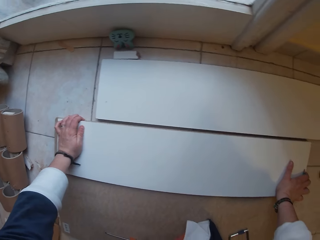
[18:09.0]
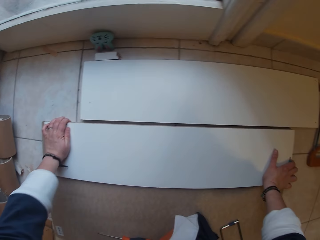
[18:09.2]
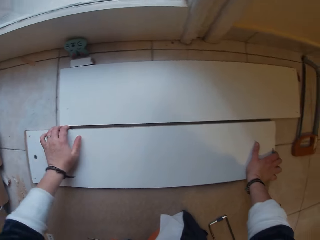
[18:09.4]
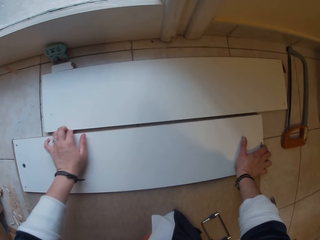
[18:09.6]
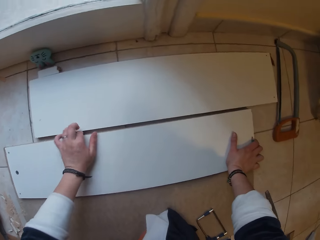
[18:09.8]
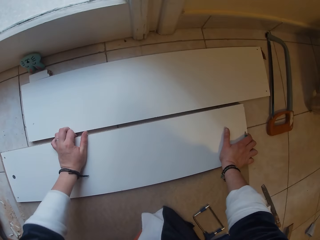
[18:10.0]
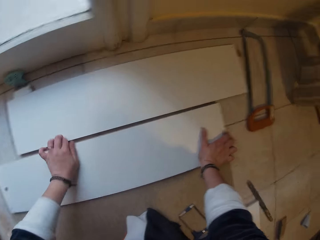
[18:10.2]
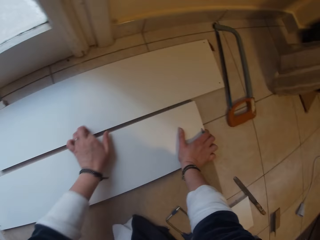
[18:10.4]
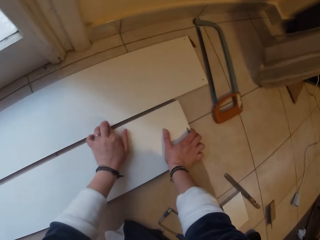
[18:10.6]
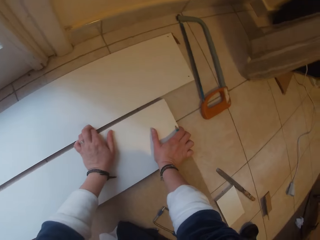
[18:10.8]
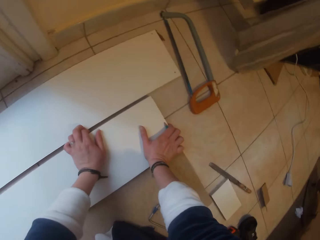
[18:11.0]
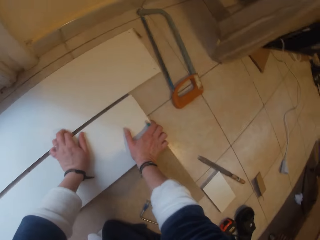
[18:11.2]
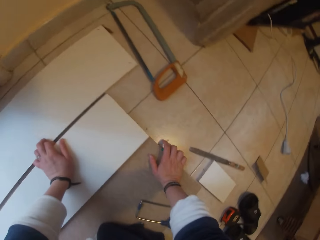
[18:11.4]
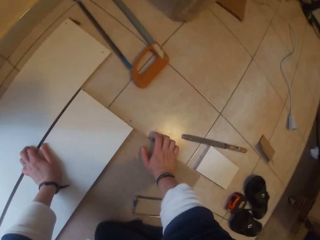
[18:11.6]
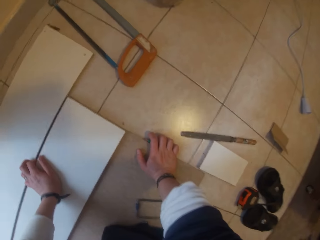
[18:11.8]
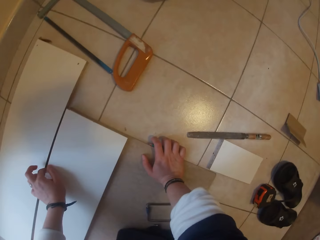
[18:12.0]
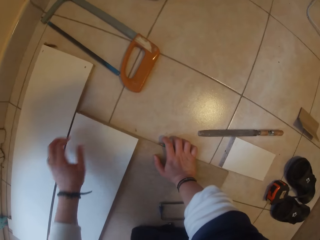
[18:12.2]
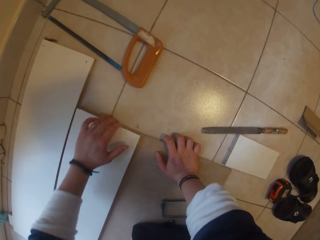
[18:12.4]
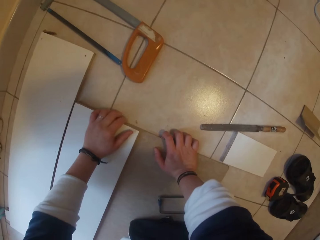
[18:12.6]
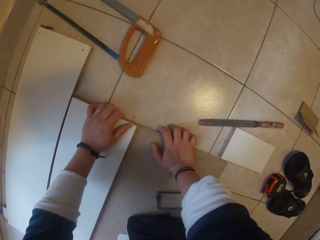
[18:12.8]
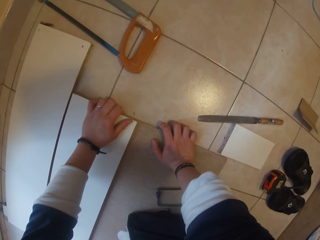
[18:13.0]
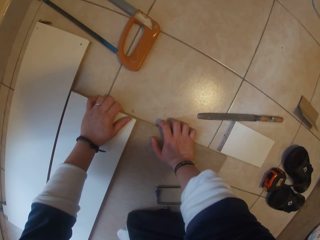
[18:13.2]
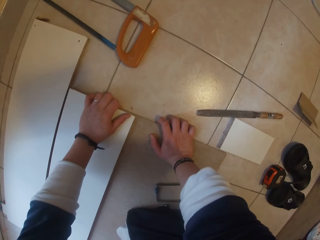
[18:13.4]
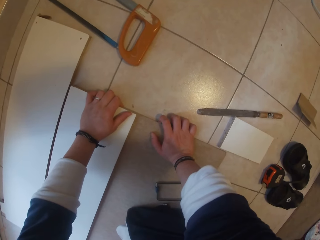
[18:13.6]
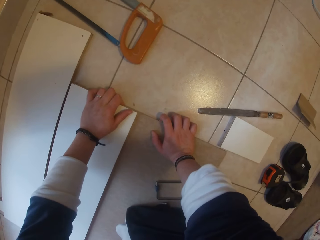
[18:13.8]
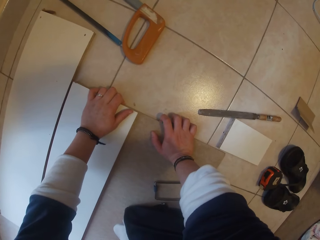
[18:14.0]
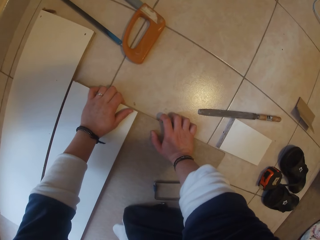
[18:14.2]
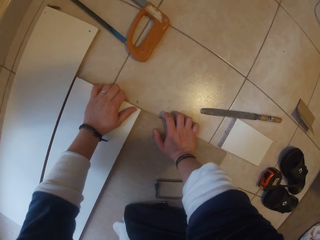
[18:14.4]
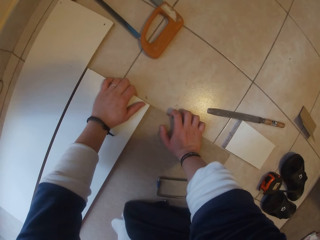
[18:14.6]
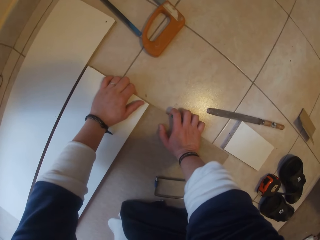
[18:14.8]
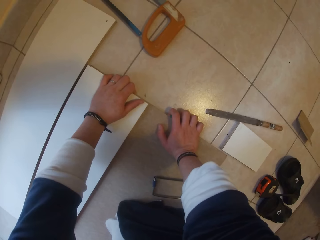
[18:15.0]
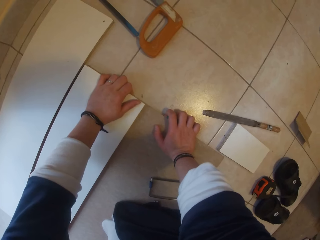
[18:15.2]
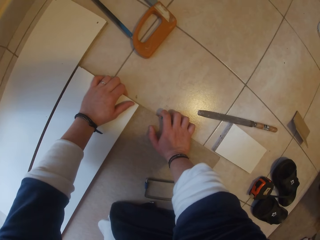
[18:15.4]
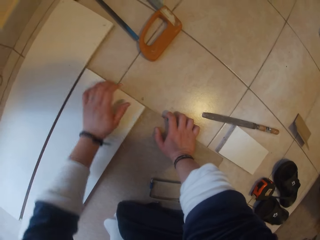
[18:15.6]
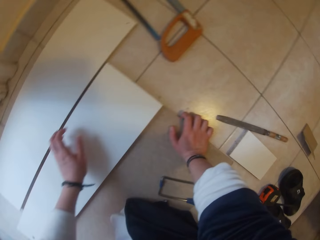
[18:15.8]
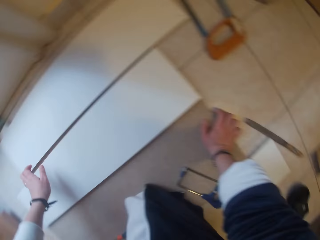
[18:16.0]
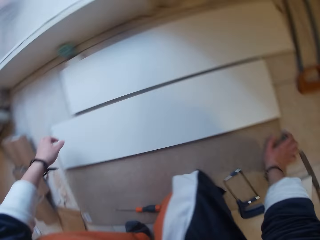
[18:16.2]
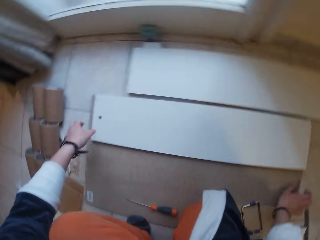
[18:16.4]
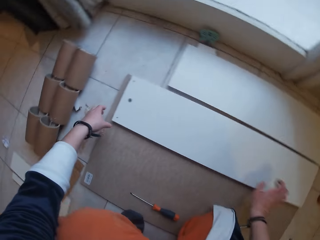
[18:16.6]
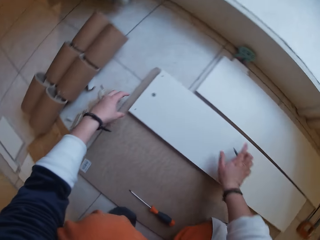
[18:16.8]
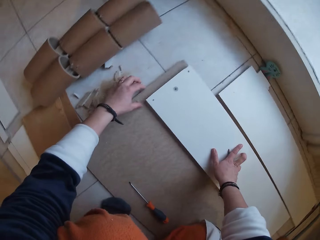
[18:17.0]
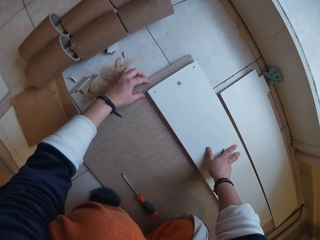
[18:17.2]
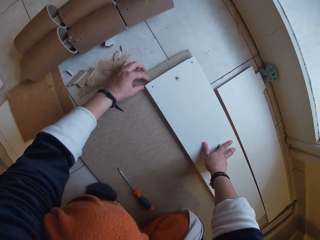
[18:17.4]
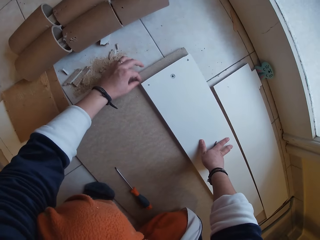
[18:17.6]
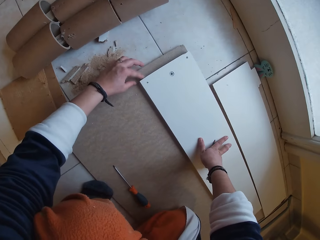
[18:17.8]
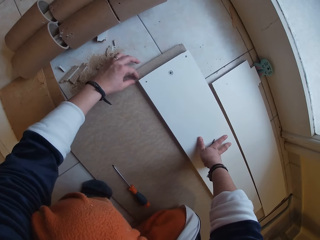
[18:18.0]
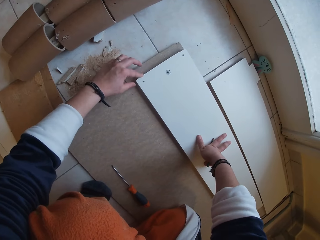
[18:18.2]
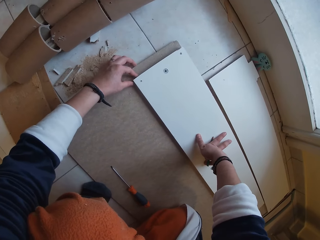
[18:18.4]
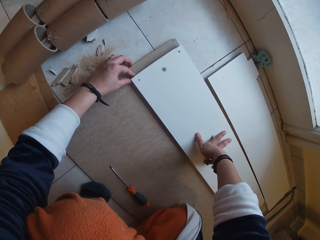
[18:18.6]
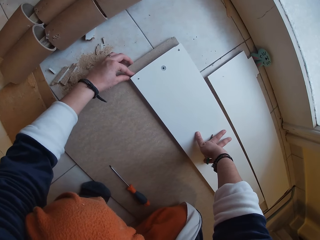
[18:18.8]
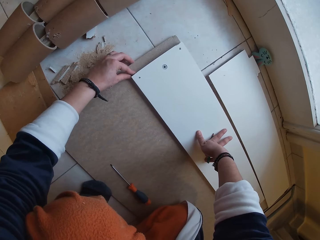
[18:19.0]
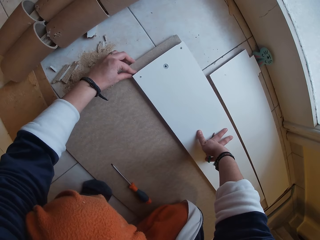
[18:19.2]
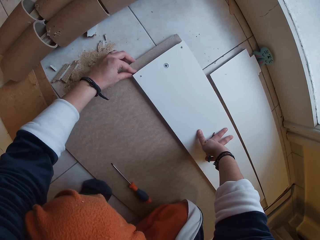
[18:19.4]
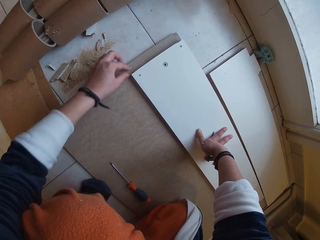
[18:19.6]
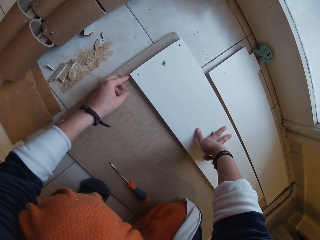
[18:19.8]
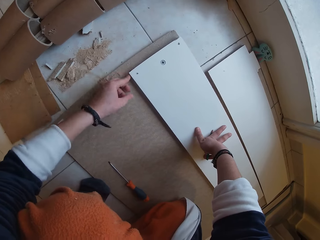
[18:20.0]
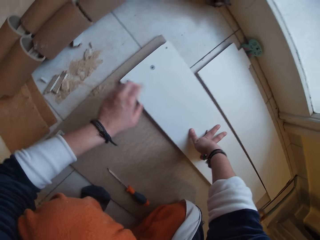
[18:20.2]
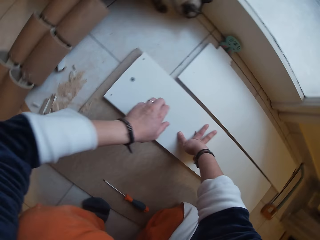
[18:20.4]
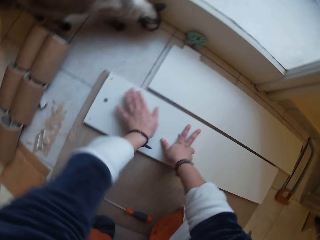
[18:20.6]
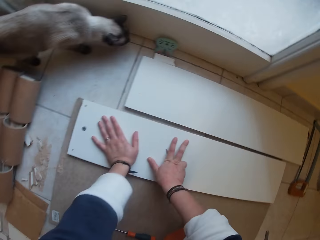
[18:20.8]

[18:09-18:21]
The camera wearer moves her left hand on the wood. She moves her right hand to the board.

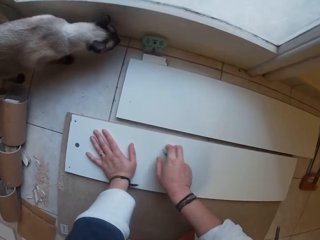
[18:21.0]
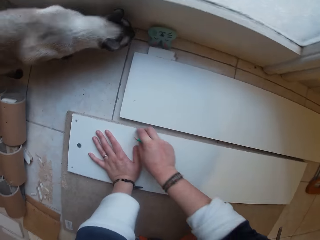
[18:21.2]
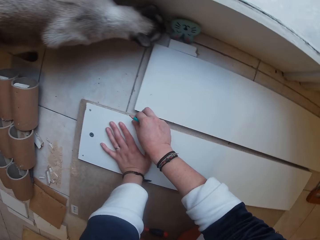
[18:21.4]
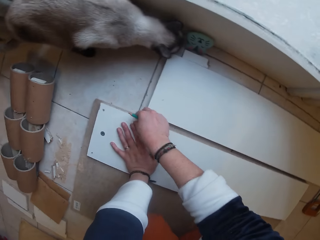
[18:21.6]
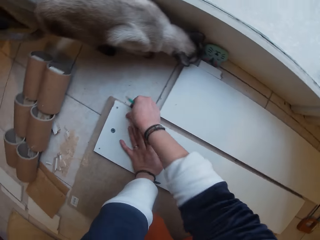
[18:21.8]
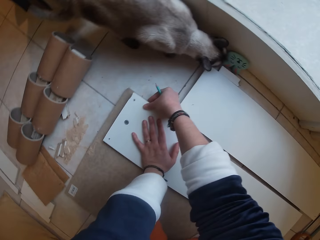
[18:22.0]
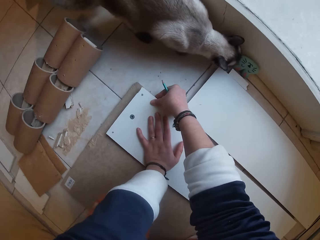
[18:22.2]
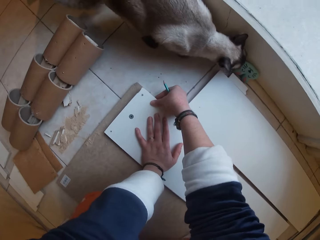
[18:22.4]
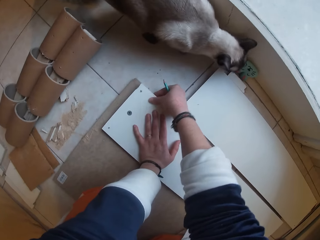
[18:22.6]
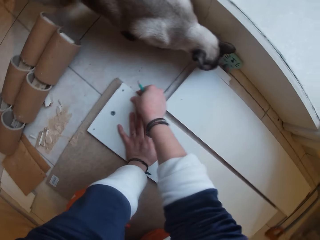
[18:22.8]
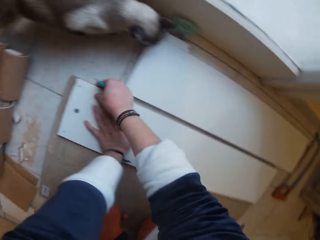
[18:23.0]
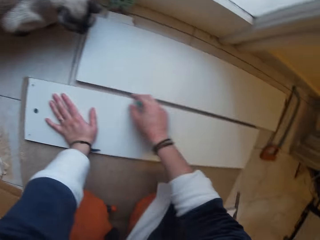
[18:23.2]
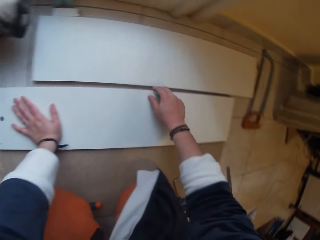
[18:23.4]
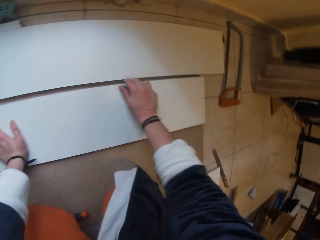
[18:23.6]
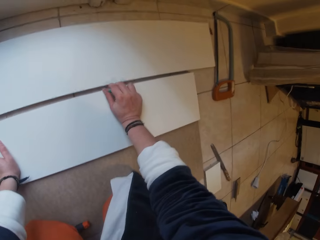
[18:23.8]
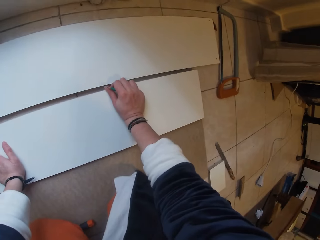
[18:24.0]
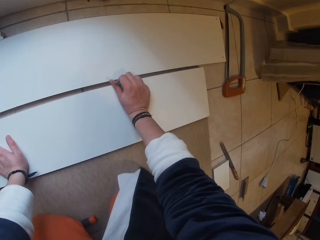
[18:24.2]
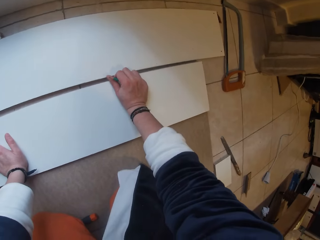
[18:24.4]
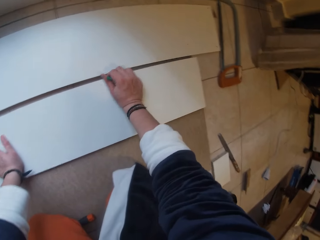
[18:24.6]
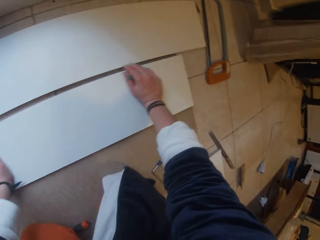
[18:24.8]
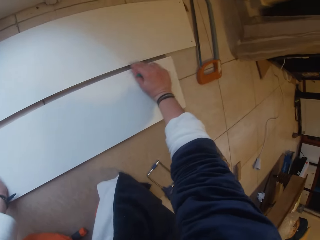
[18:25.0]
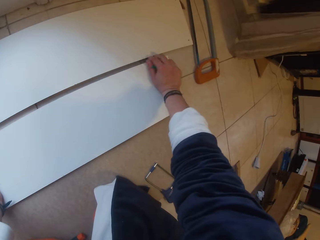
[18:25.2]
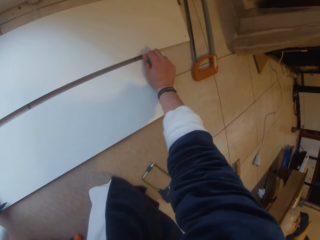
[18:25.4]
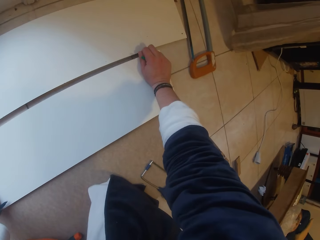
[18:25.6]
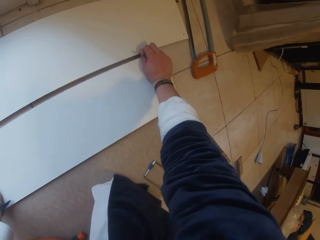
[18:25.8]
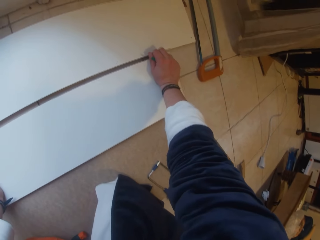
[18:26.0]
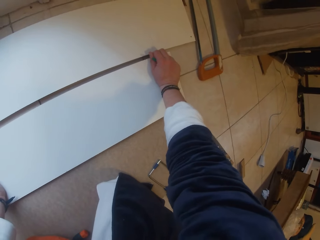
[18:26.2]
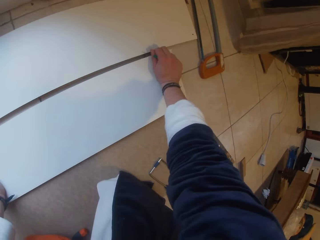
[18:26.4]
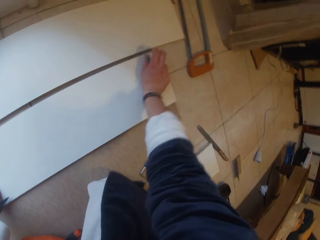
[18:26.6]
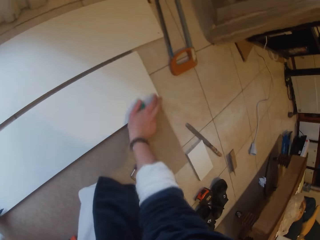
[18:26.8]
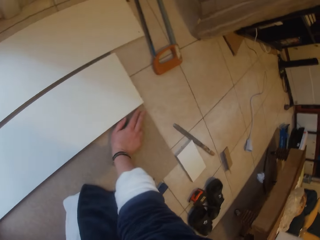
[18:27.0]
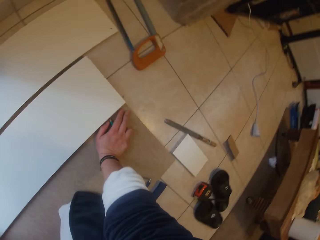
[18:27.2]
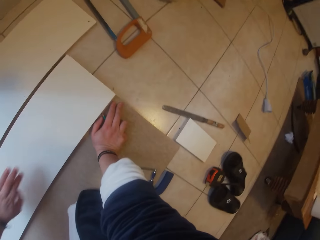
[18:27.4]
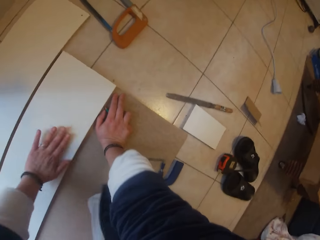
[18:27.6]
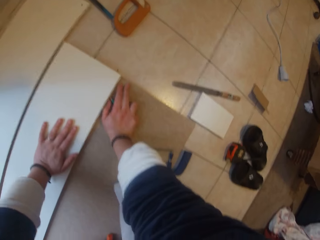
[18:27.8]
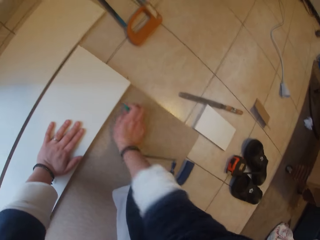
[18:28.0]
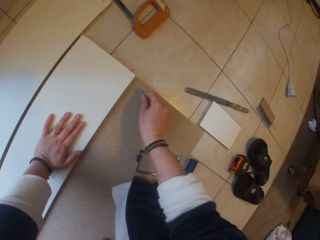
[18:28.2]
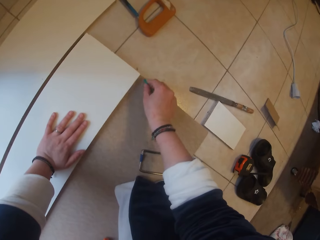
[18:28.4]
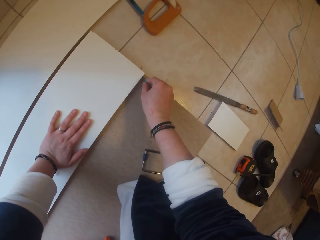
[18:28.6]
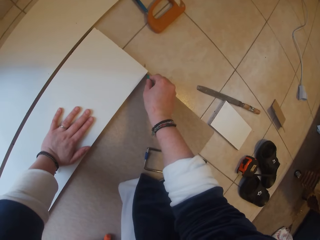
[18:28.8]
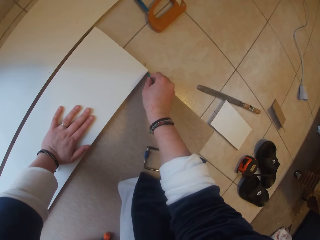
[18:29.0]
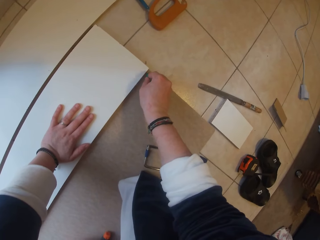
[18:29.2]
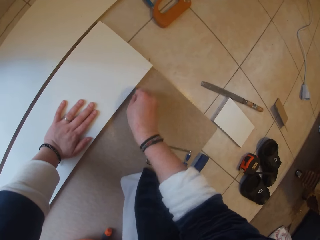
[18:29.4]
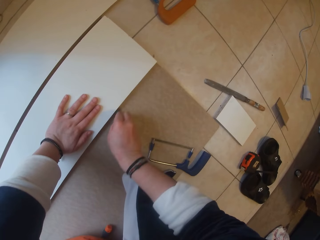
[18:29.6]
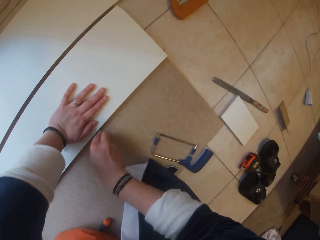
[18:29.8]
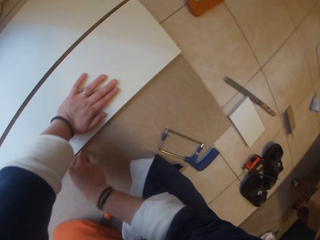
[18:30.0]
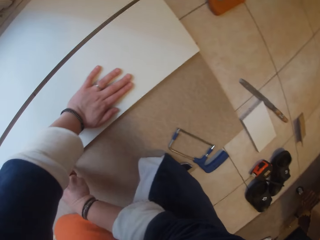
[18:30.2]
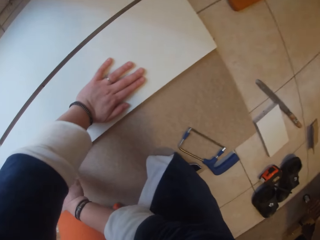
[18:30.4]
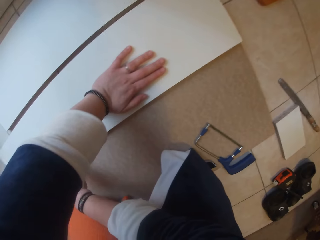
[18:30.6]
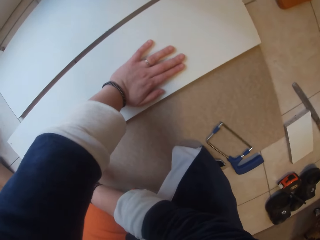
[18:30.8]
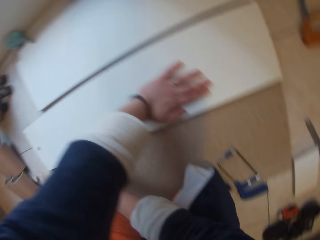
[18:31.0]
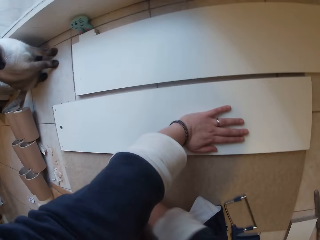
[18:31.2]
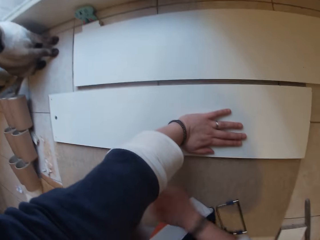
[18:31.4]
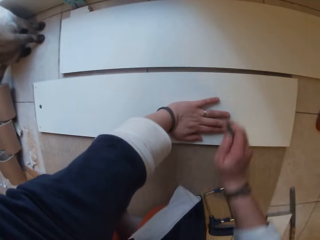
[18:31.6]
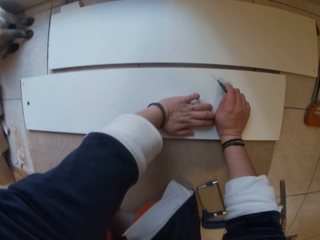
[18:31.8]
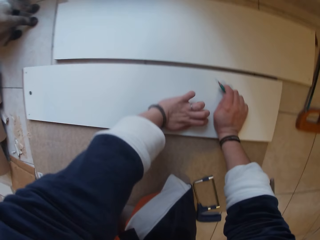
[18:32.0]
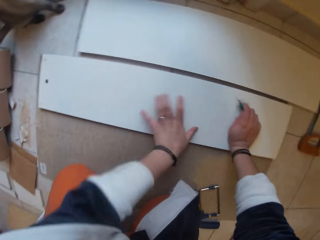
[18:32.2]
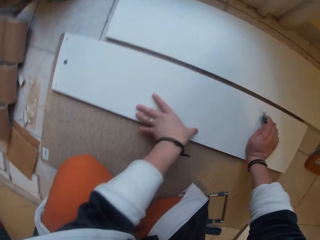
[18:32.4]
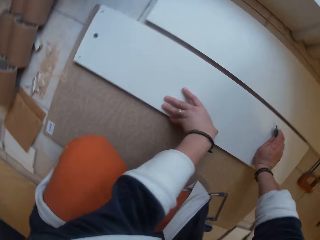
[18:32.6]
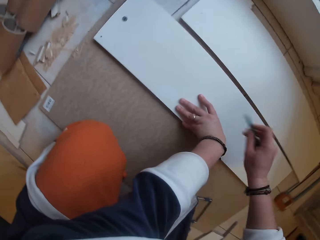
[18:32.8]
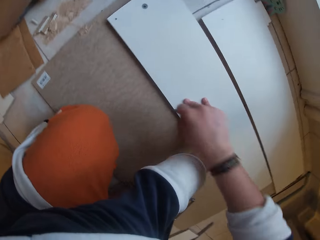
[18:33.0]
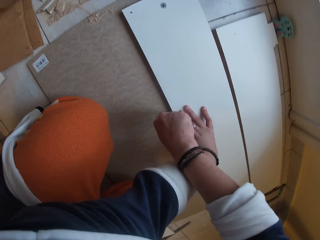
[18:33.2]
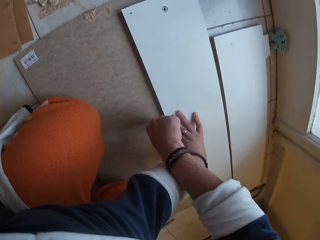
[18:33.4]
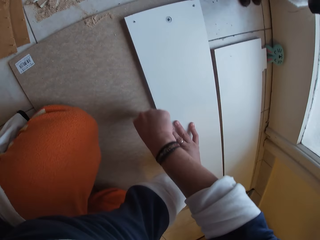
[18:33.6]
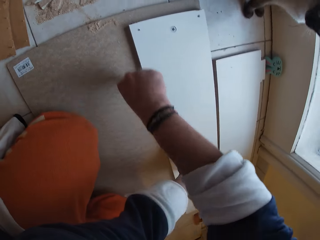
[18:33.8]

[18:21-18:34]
The camera wearer marks the board around the plank with a pencil in her right hand.
